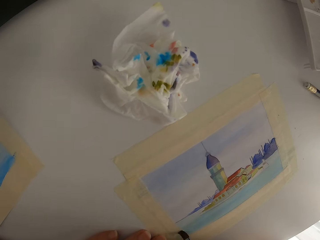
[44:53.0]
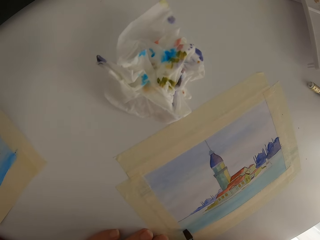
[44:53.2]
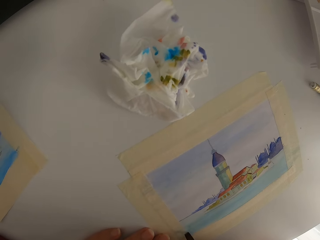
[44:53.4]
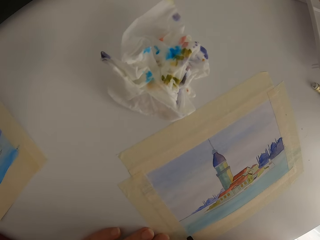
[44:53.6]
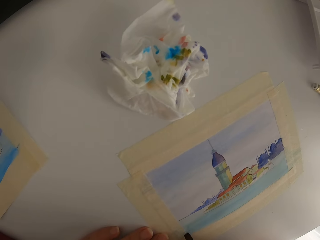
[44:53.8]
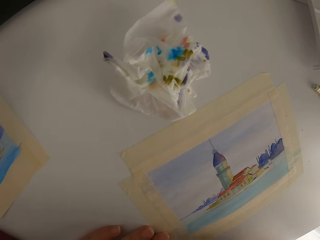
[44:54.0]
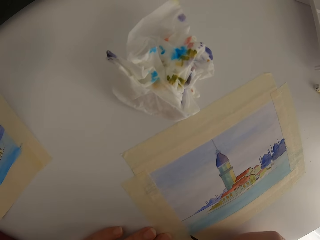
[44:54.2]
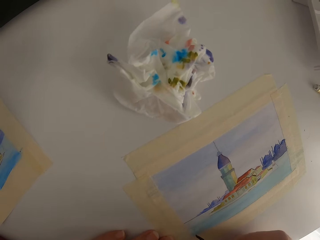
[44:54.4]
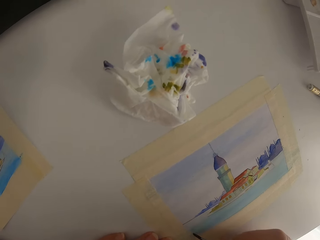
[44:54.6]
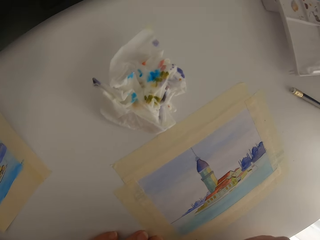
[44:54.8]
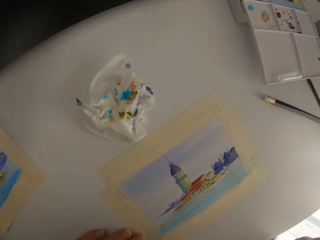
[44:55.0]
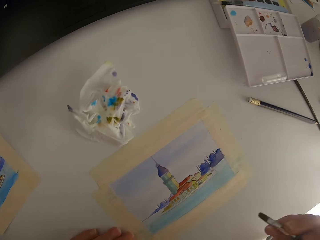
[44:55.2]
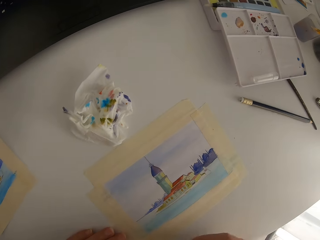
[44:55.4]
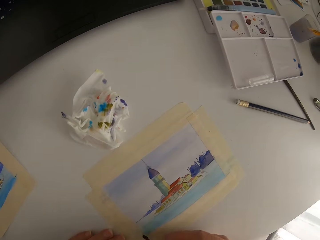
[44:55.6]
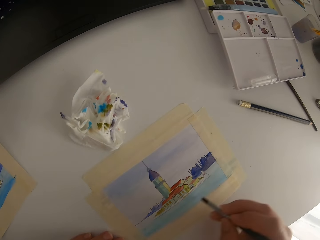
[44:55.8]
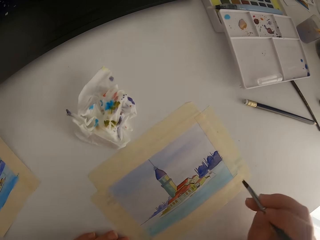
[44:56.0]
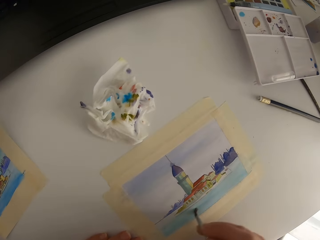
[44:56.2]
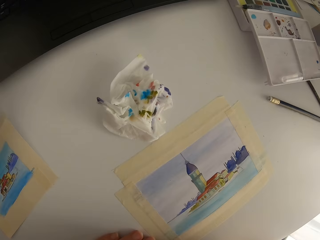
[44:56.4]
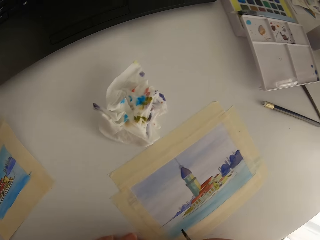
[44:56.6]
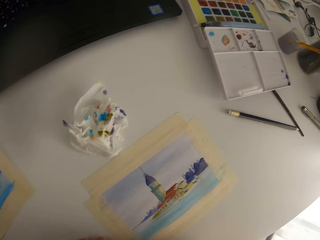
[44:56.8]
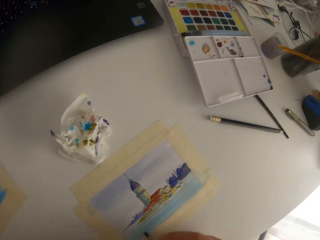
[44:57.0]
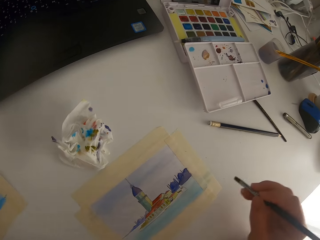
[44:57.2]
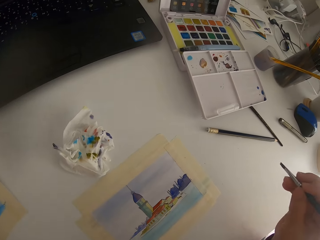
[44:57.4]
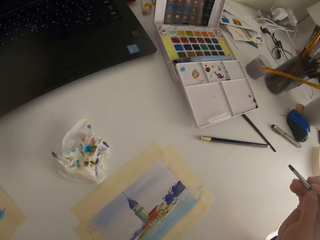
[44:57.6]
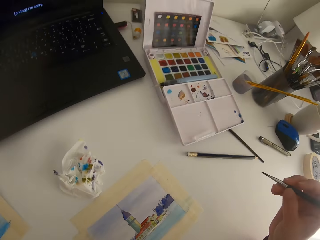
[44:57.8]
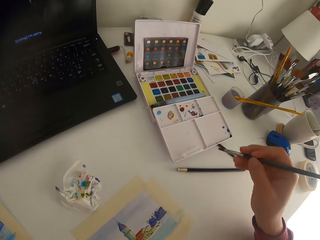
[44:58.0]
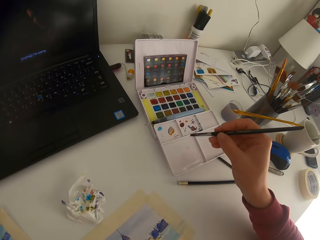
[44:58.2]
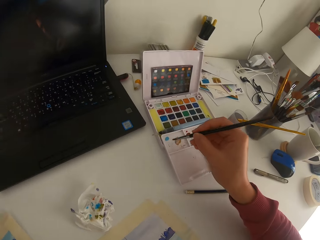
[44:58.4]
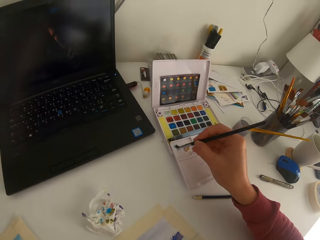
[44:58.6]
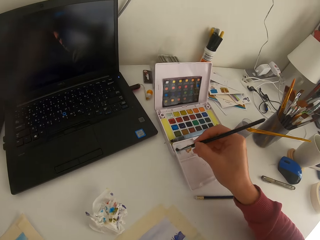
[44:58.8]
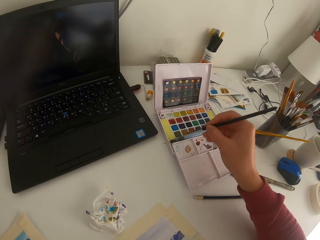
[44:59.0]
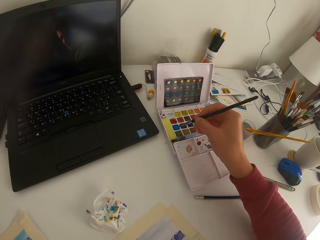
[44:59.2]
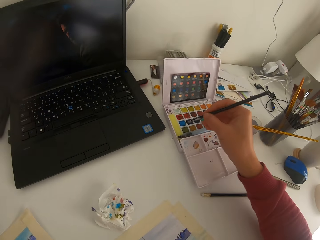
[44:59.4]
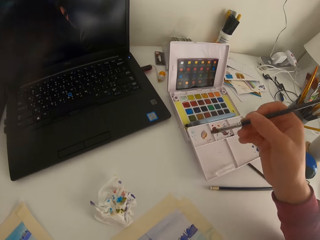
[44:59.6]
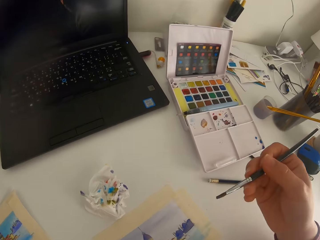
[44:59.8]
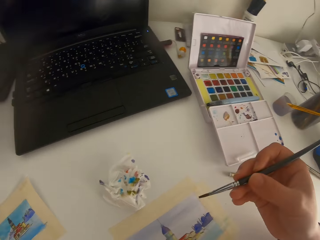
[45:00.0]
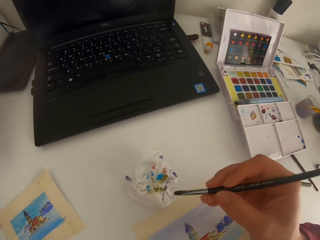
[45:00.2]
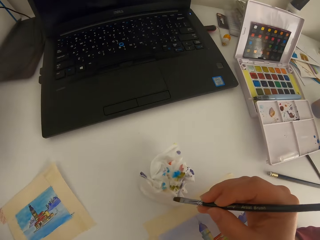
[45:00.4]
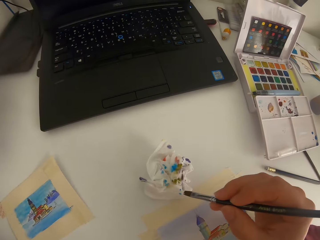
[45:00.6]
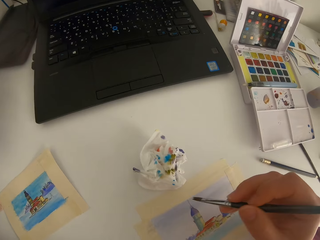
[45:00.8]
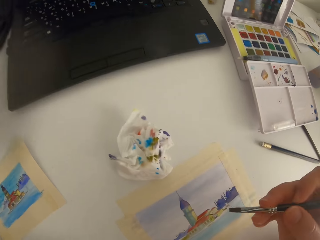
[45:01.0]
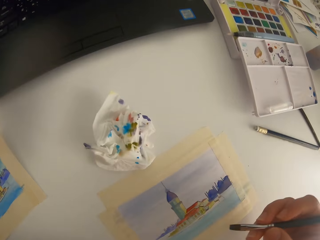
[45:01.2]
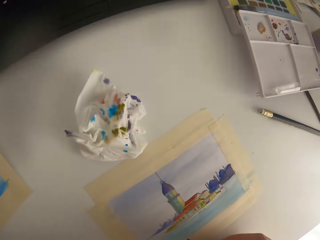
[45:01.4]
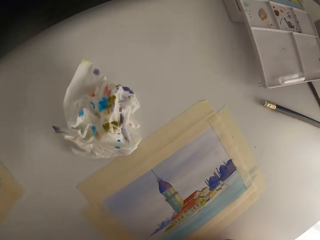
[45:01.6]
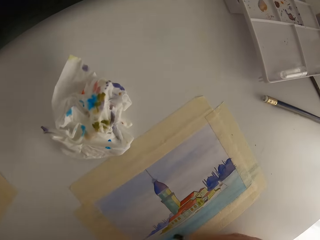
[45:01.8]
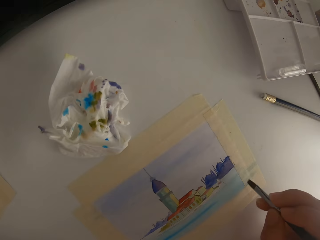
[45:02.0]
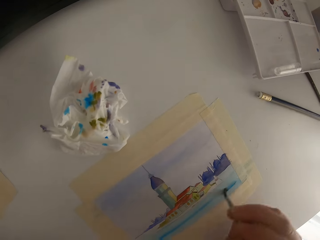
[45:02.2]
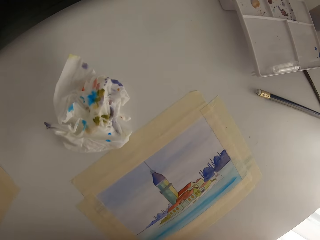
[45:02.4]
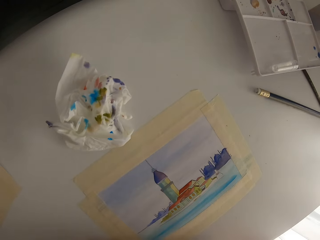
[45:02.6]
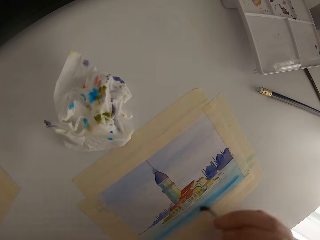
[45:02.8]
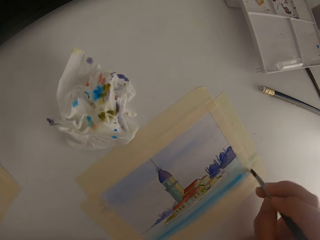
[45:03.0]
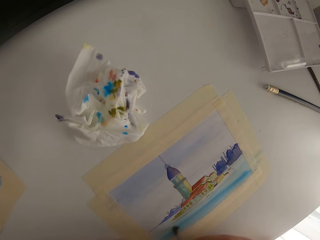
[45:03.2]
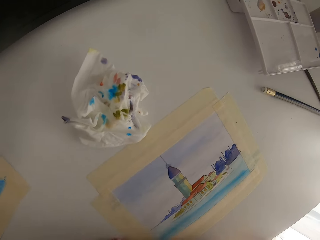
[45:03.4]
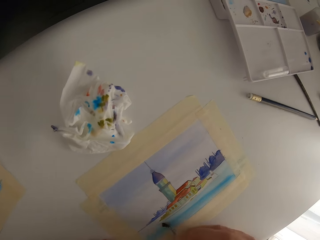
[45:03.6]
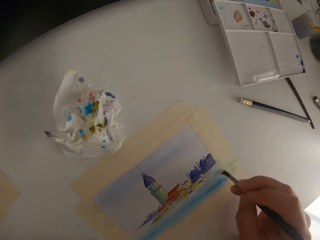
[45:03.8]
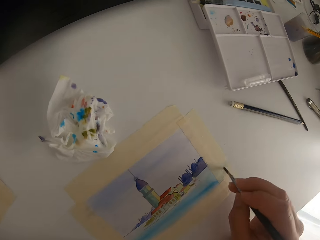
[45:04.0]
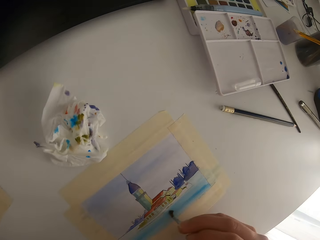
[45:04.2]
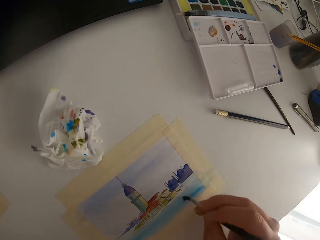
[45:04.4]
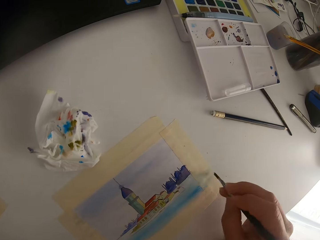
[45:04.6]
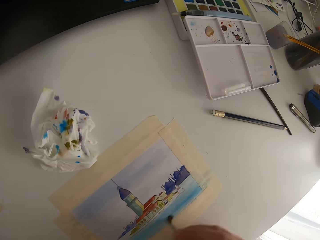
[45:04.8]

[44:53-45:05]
The camera wearer paints on the paper. They paint on the paint palette. They dip the paint brush in the solid watercolor. They wipe the brush on the tissue paper.

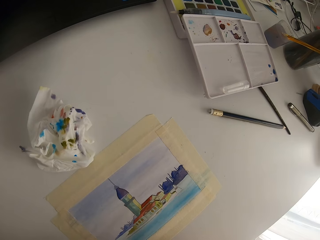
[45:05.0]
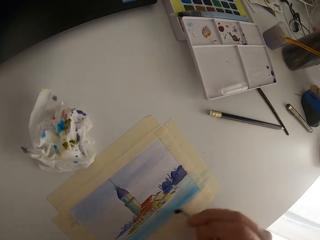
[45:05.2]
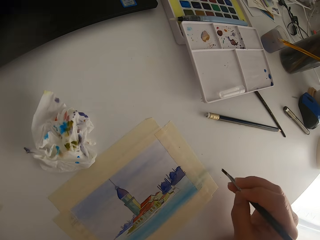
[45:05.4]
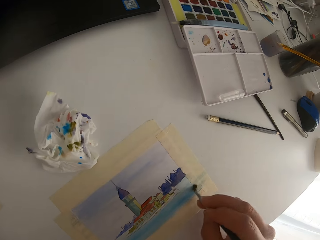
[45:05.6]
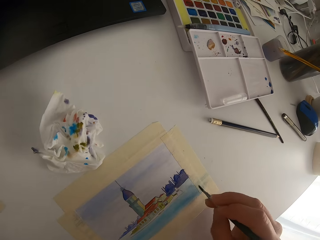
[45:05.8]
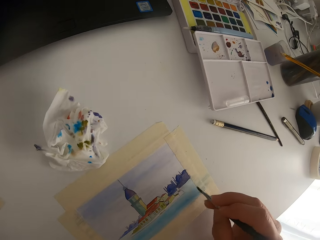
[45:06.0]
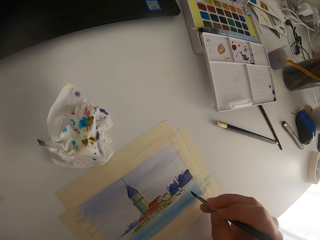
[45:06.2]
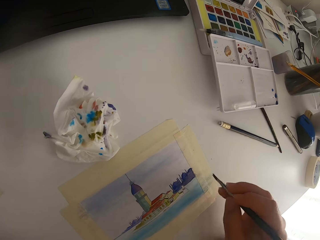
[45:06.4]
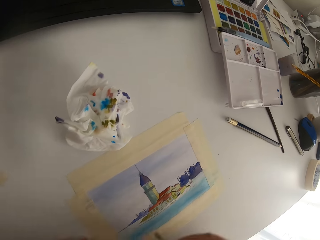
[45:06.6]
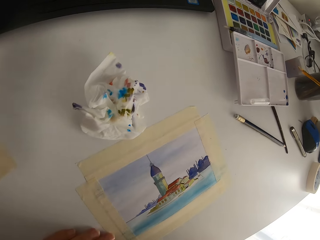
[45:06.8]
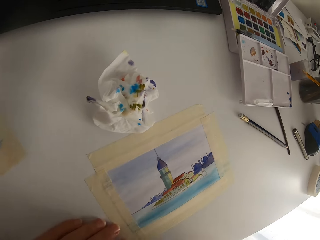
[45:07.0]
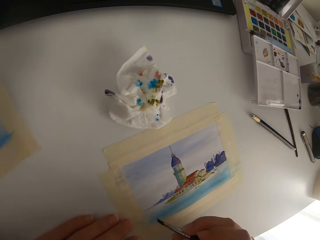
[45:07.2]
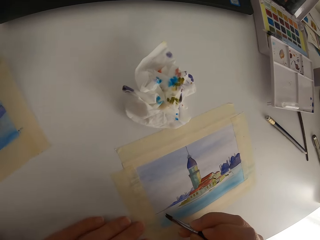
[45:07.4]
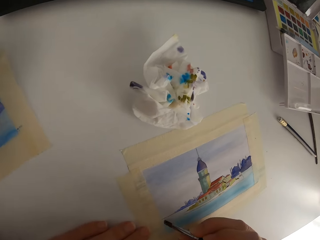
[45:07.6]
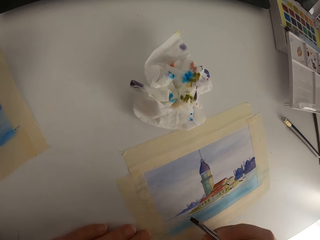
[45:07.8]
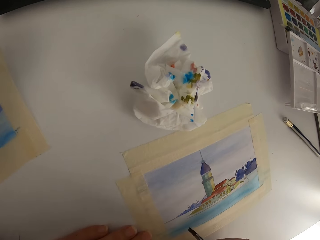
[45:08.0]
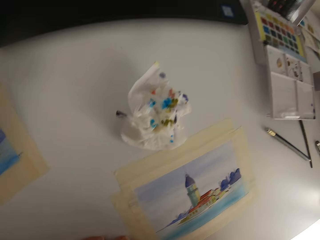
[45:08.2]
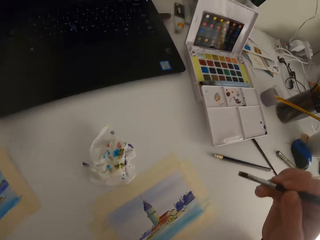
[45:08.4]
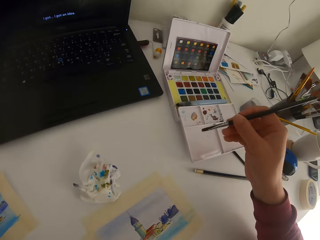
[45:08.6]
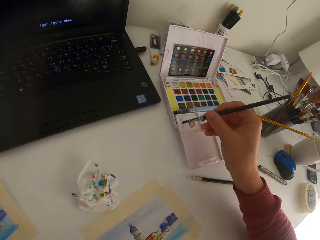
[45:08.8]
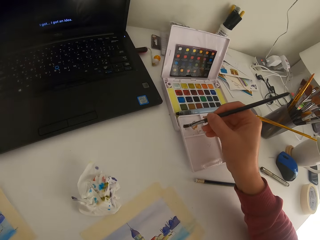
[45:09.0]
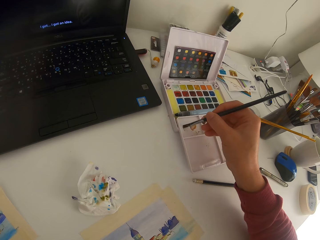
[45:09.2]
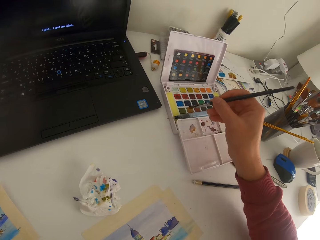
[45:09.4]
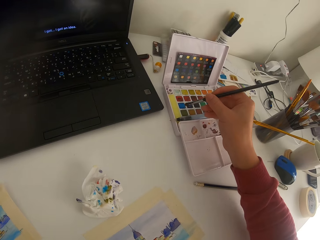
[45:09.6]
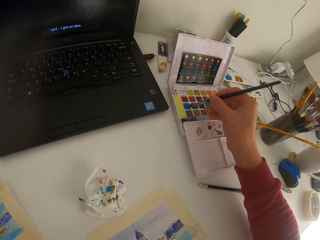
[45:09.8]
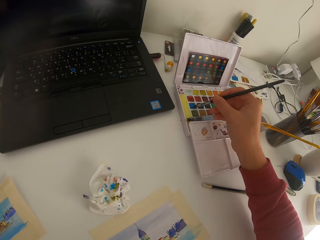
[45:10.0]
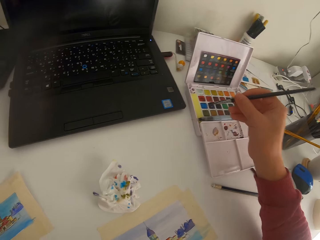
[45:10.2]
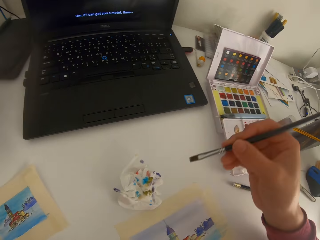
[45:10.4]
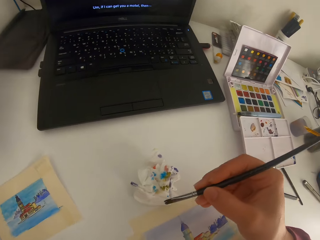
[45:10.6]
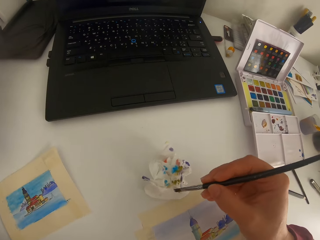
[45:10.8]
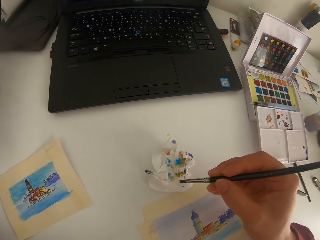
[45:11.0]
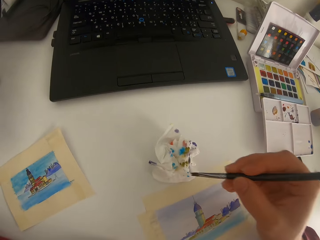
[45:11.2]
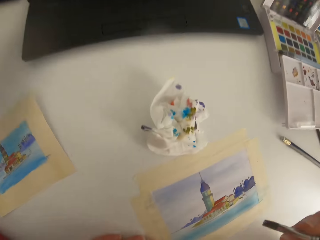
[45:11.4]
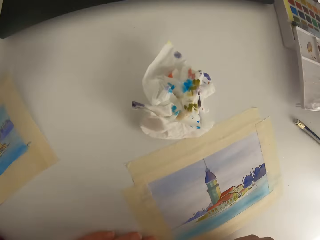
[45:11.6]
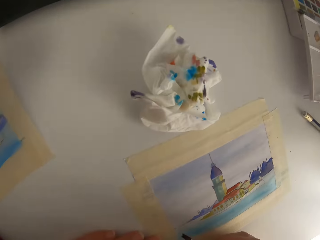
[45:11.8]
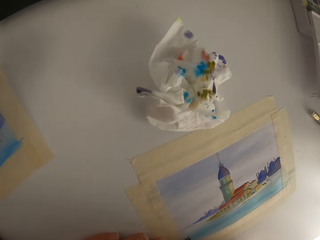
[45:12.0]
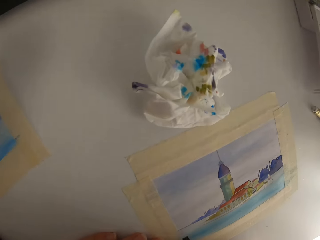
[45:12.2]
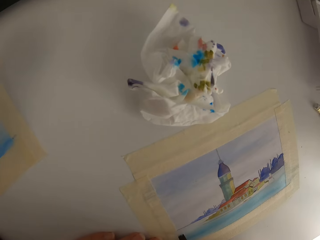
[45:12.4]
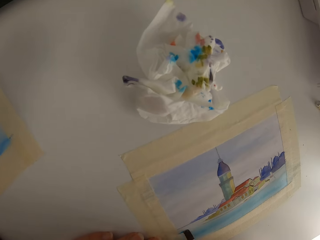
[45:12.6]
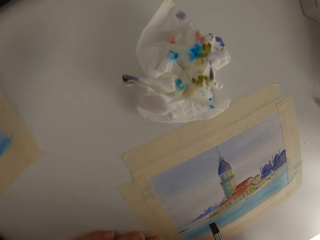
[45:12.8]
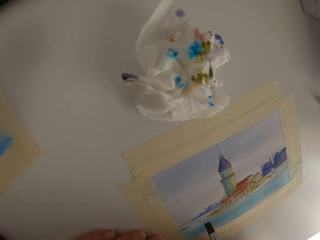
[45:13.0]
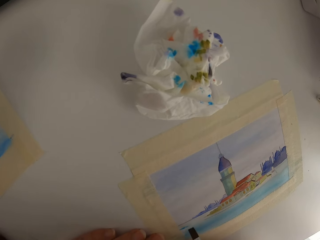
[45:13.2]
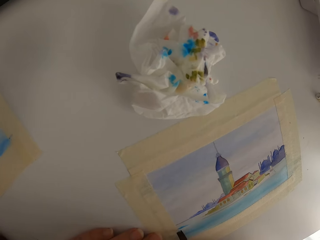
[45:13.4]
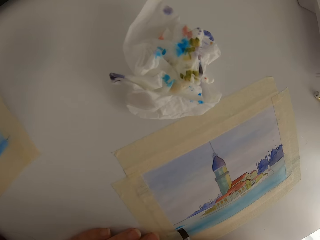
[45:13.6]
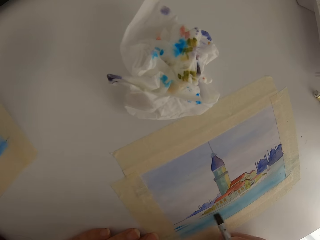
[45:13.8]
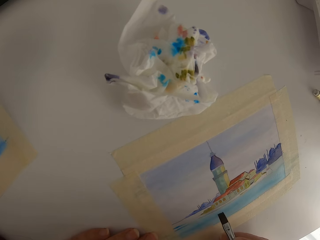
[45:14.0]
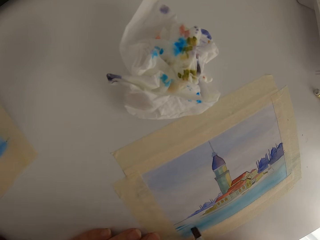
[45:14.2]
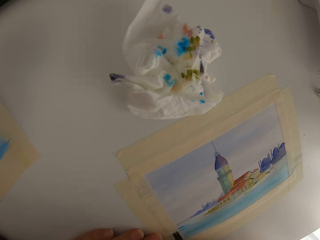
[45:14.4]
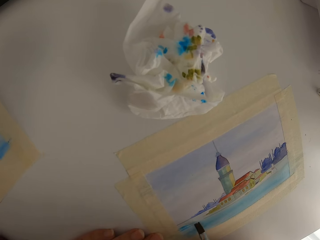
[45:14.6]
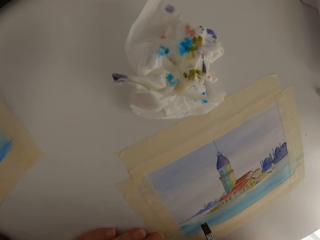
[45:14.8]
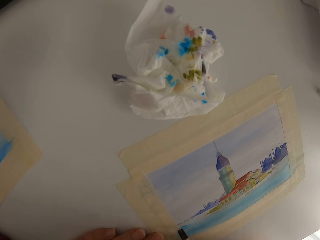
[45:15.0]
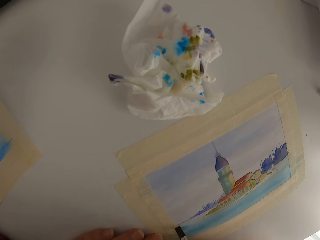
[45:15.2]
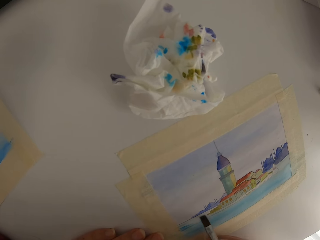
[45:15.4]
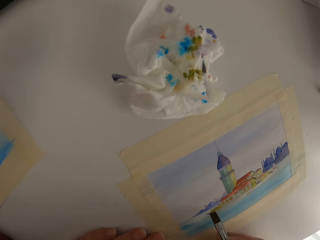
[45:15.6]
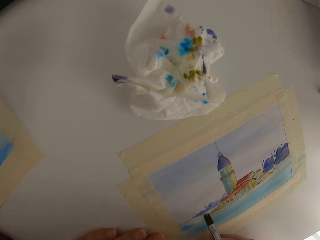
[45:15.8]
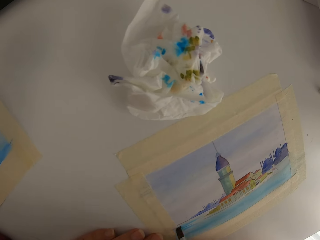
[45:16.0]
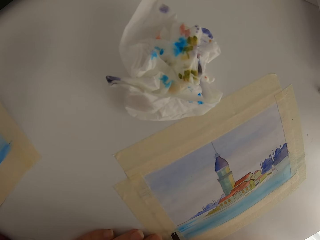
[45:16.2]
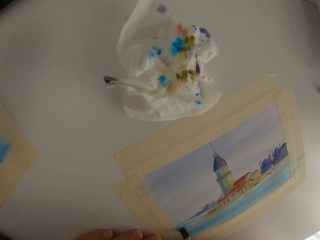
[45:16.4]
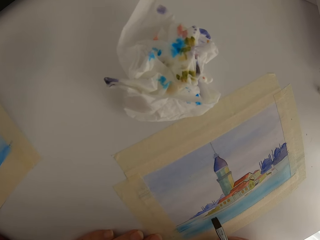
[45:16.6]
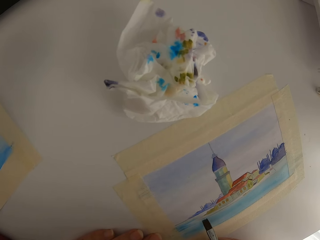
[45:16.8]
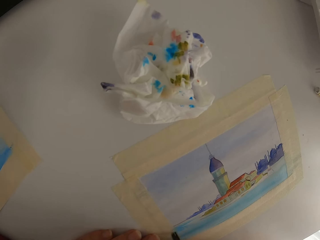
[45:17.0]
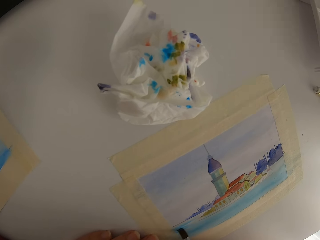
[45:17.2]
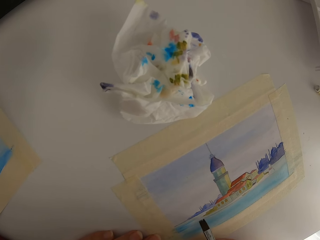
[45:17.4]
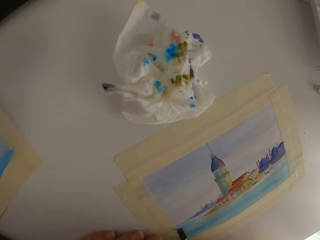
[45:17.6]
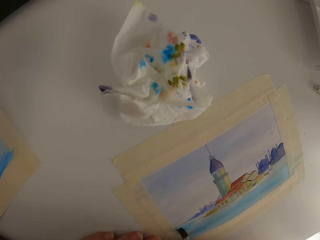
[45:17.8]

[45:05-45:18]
The camera wearer paints on the paper. They paint on the paint palette. They dip the paint brush in the solid watercolor. They wipe the brush on the tissue paper.
